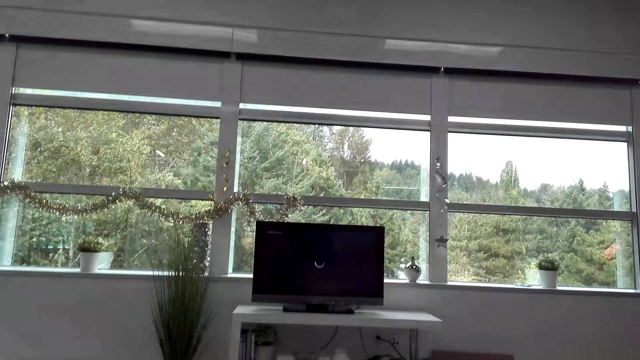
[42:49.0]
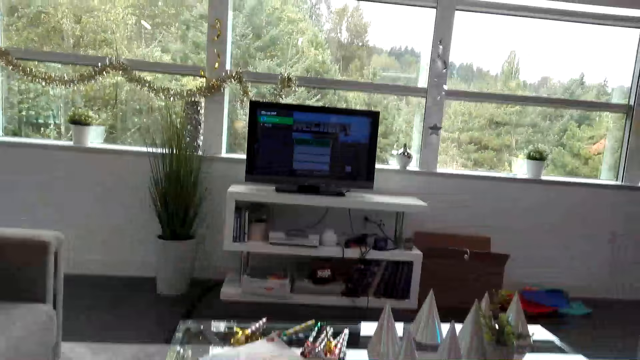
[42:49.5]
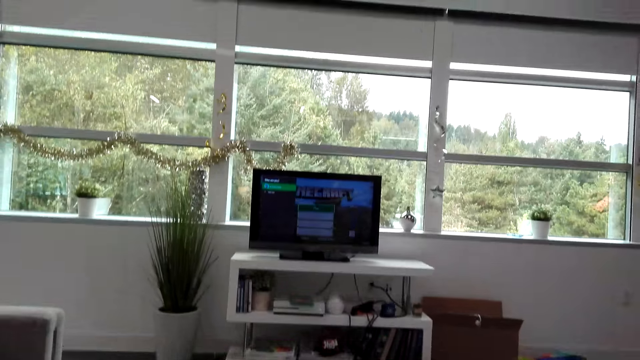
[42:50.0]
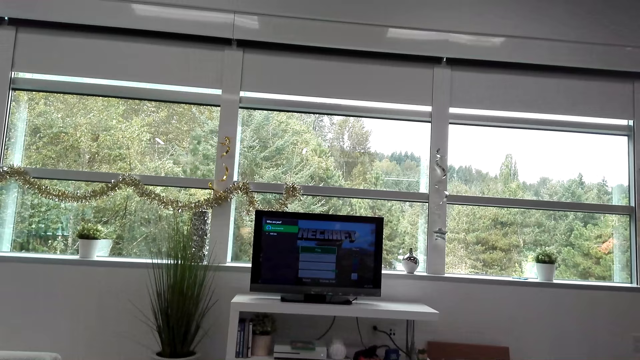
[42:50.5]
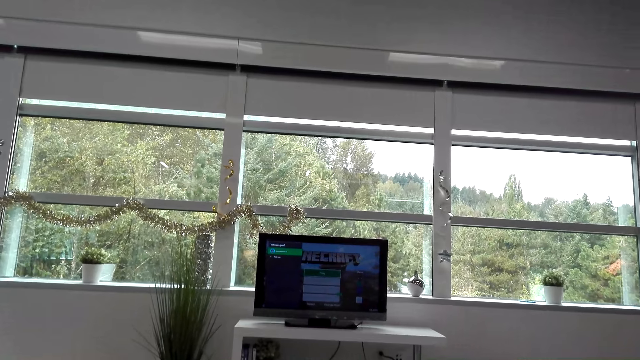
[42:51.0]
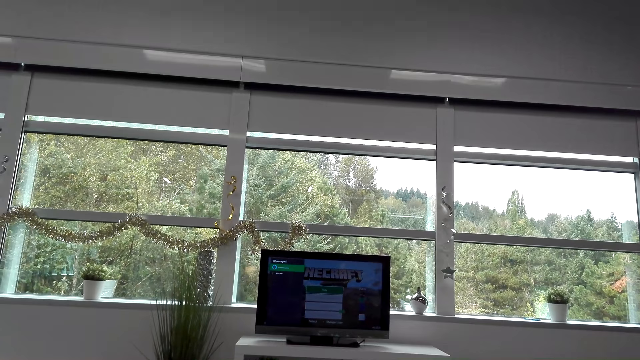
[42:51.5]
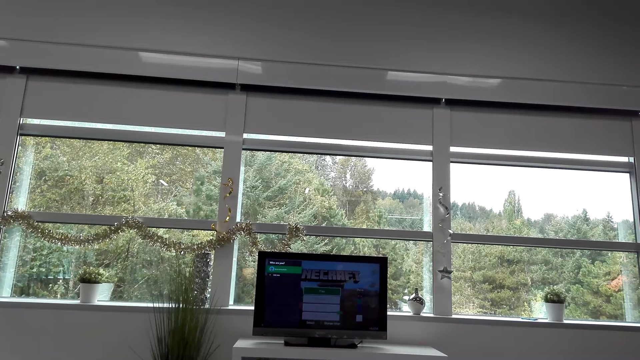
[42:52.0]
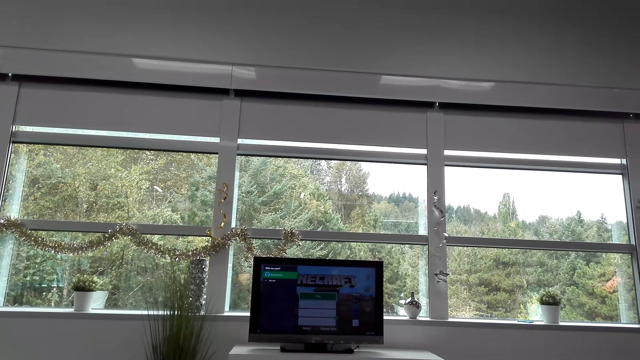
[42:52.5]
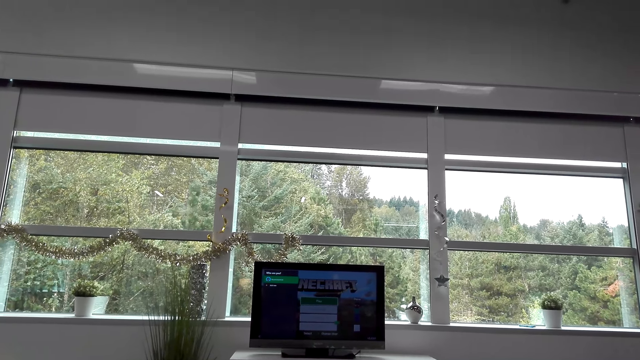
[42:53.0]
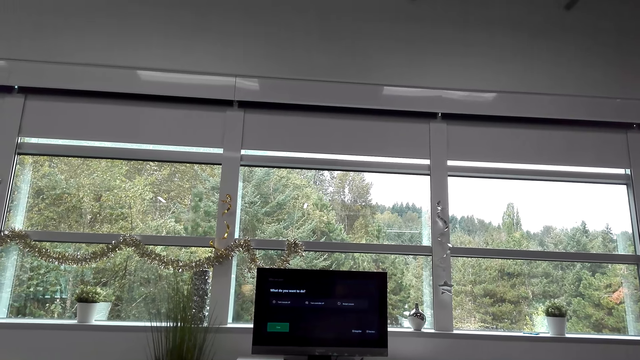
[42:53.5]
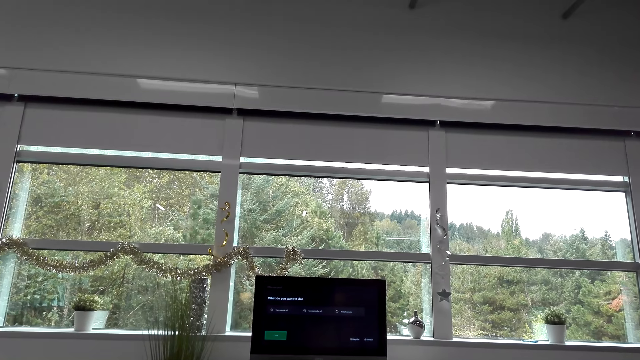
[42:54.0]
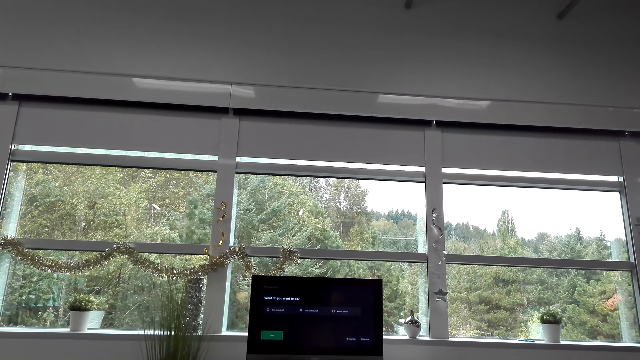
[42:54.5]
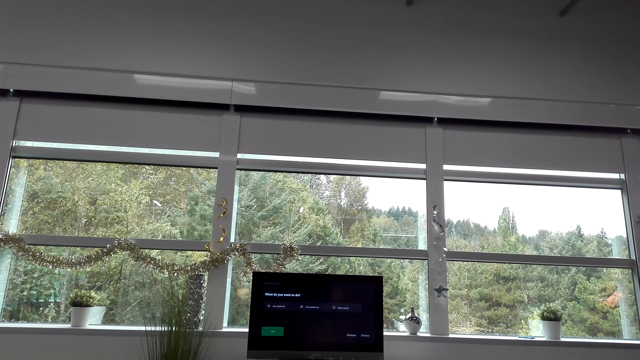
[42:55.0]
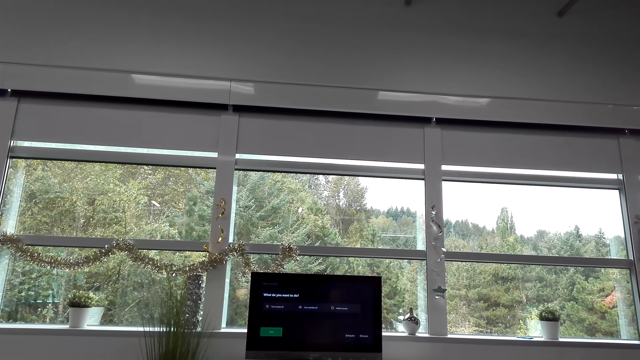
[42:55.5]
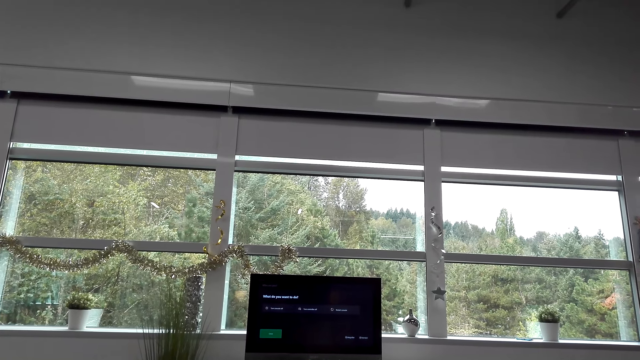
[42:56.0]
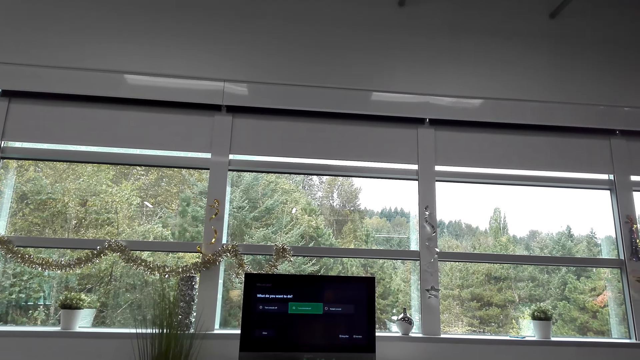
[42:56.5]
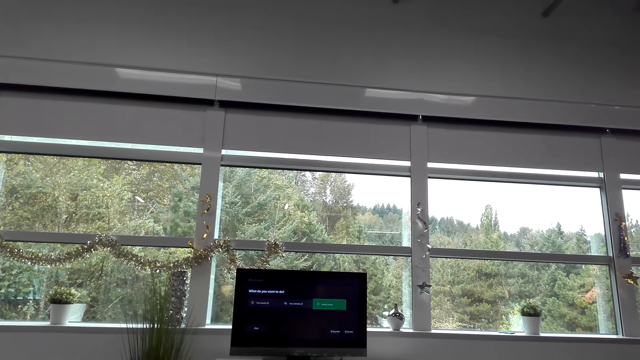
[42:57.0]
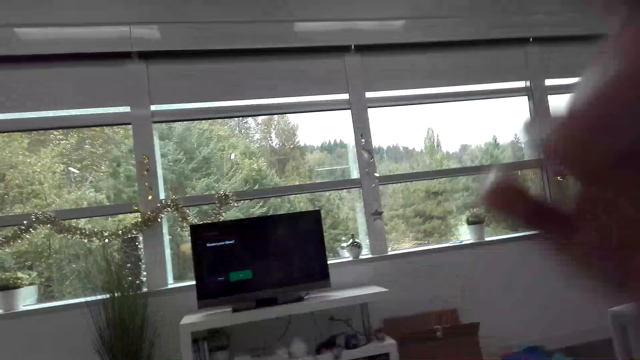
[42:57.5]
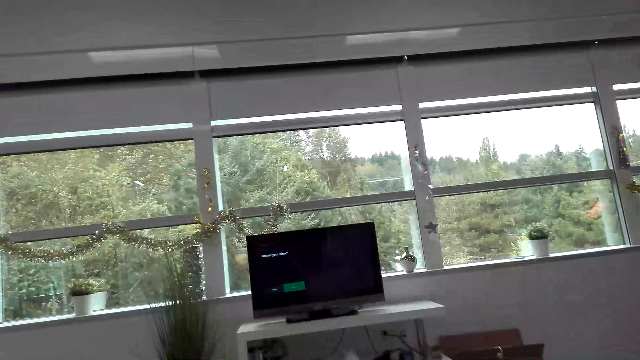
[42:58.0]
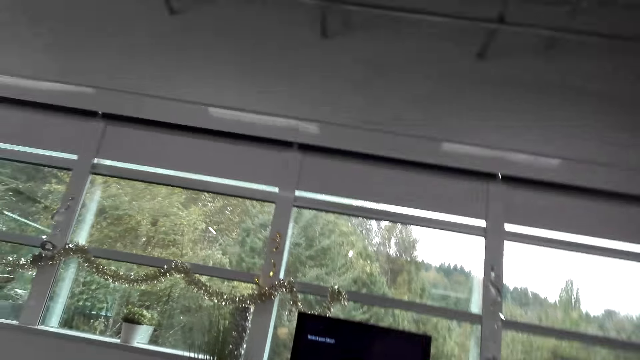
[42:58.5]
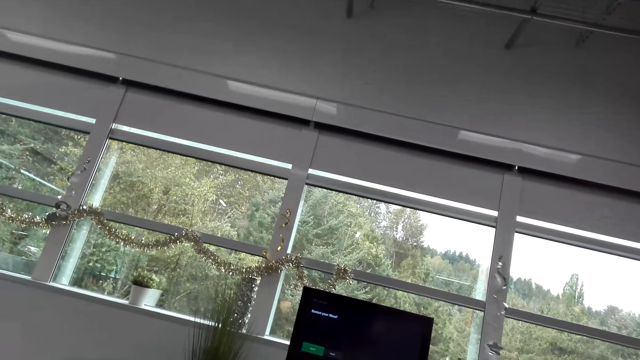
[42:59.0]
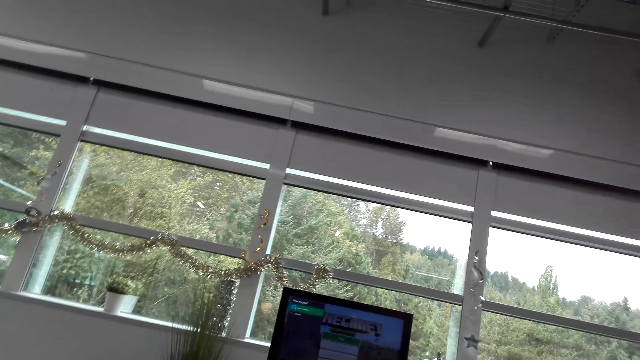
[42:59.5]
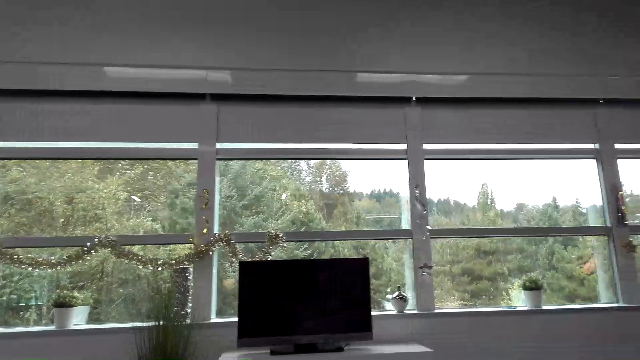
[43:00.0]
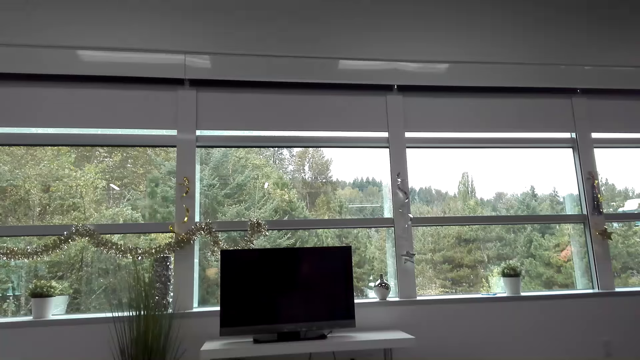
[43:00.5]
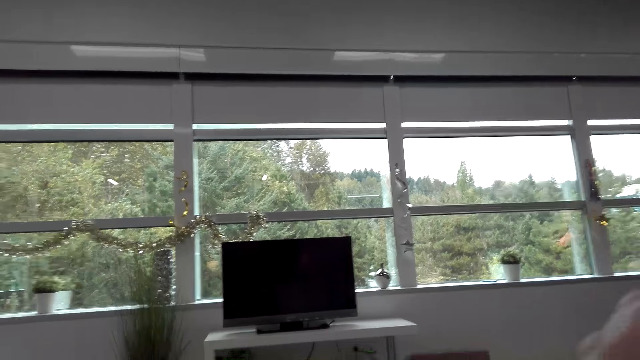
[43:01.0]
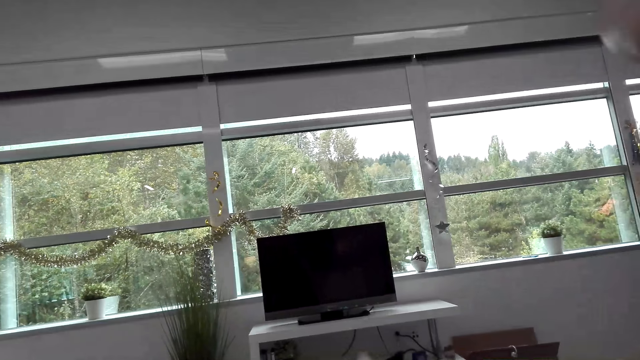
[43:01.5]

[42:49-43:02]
The camera wearer converses with a man. They look around the house. They adjust the camera.

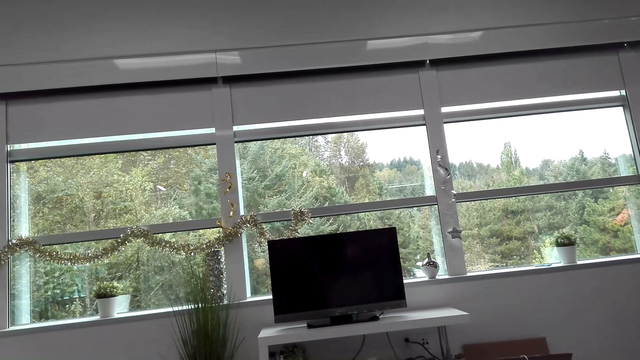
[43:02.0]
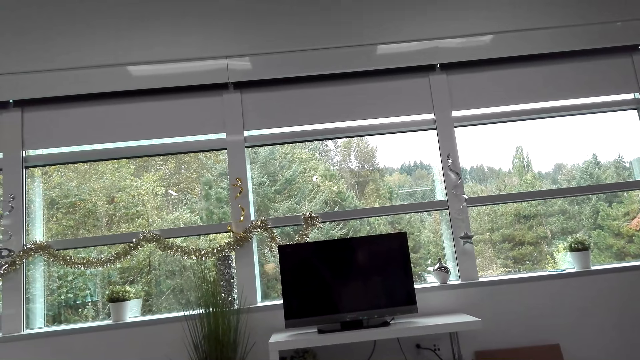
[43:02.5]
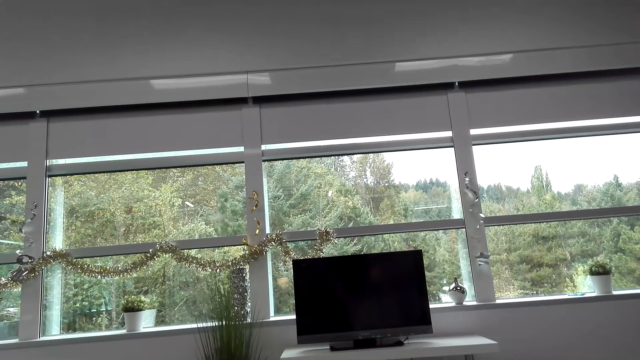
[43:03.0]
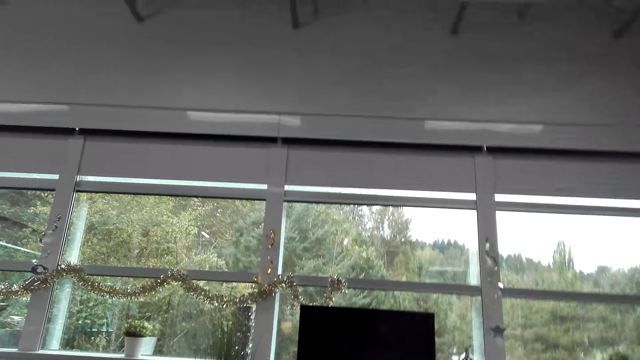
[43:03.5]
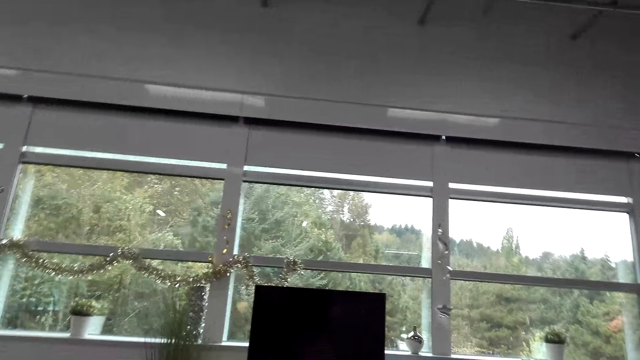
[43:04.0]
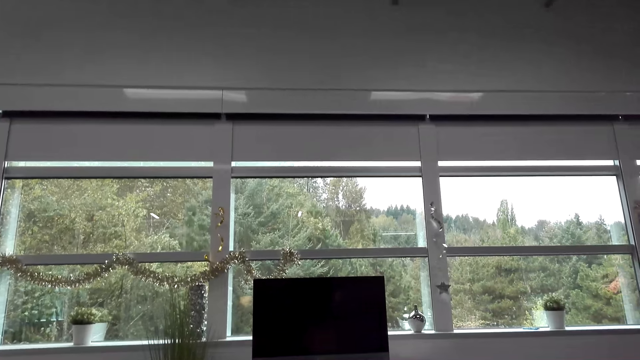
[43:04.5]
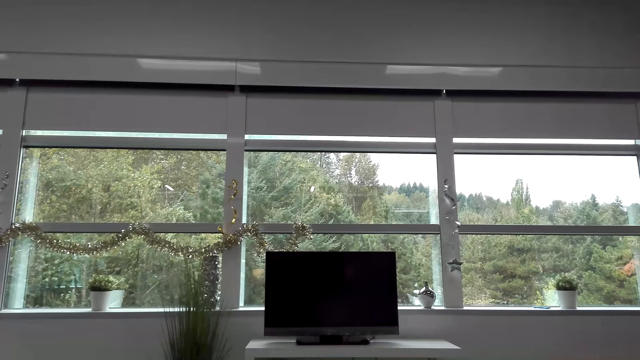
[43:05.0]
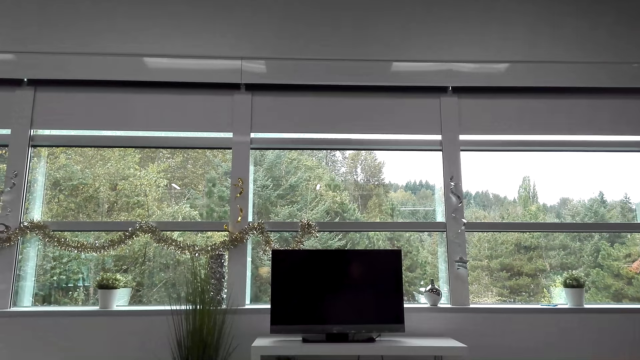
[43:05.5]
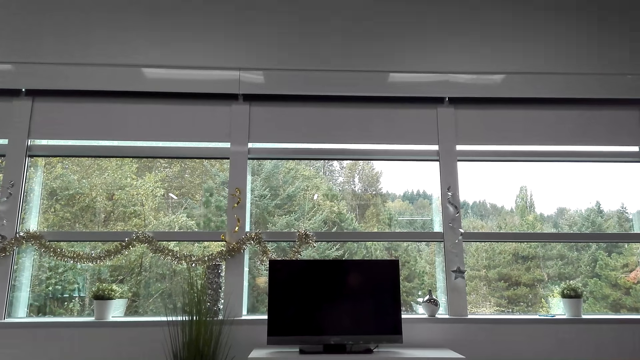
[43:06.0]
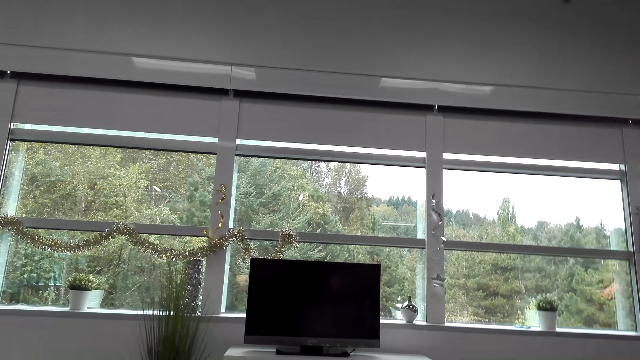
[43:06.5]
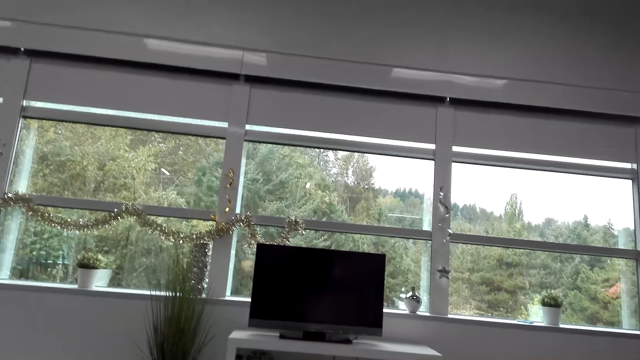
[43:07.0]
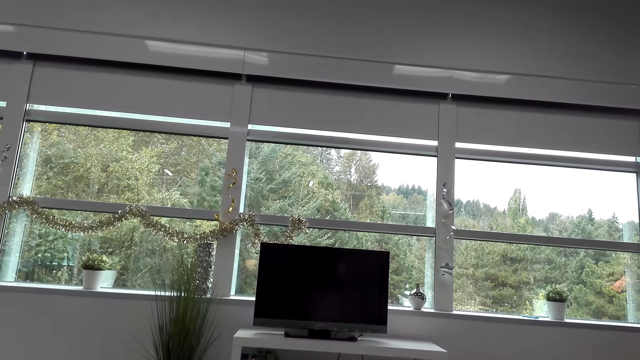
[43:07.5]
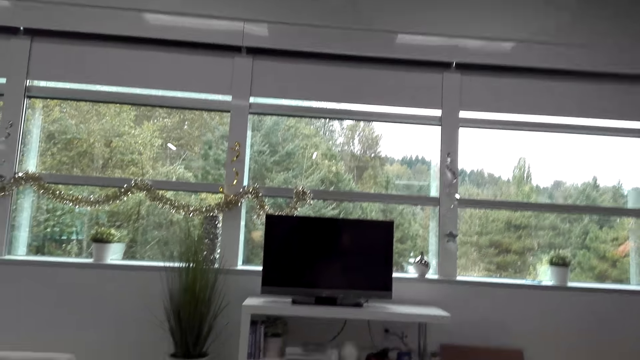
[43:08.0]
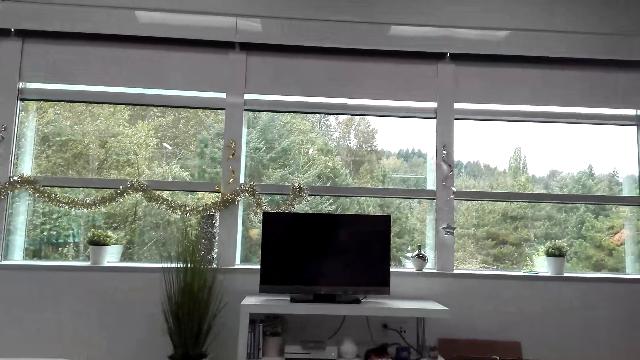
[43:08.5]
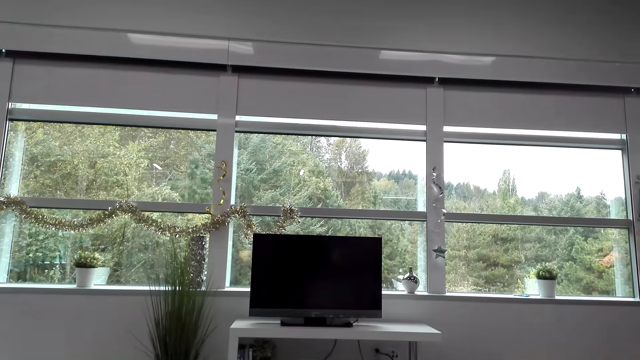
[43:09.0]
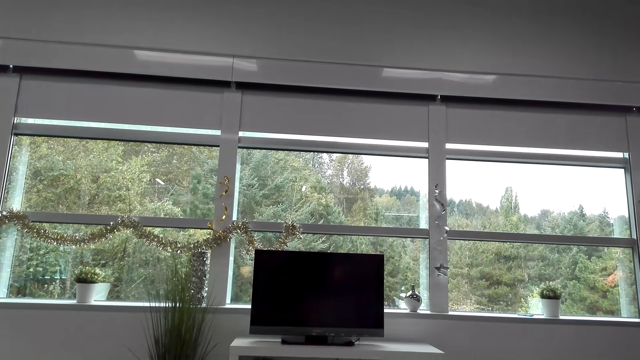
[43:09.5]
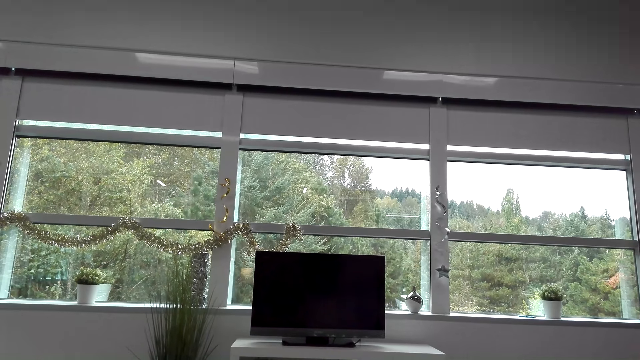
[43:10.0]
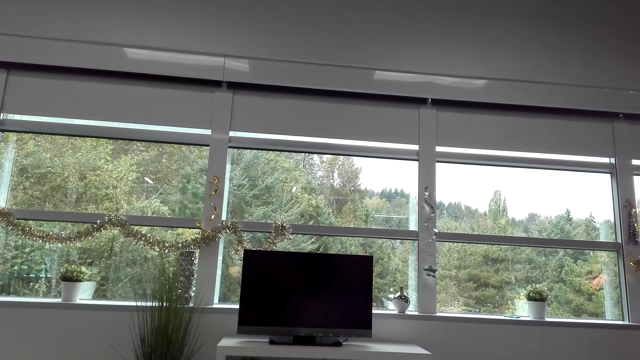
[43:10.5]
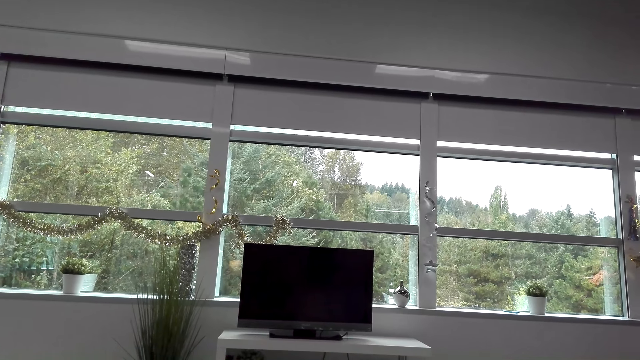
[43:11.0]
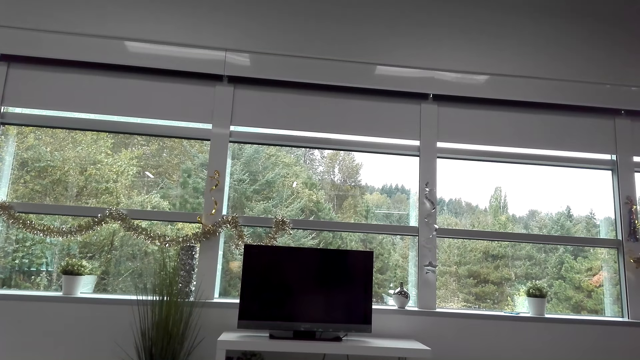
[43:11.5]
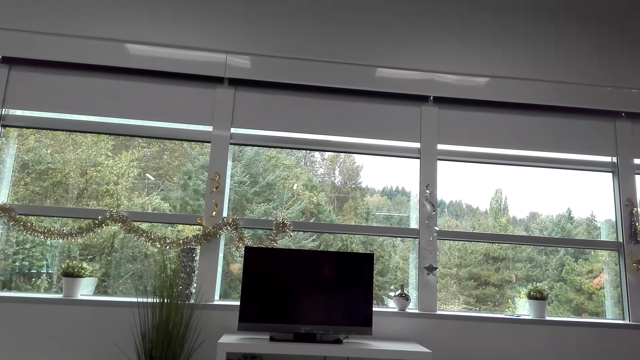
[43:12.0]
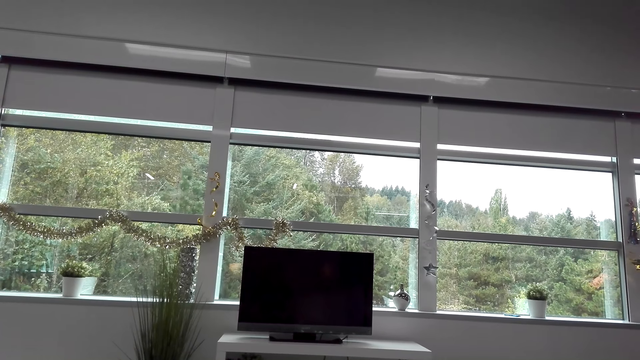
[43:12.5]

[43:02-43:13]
The camera wearer converses with a man.
